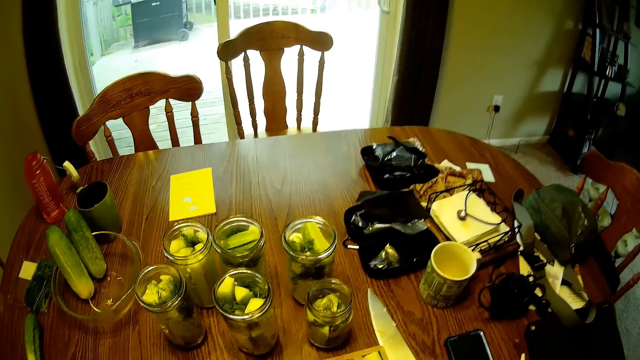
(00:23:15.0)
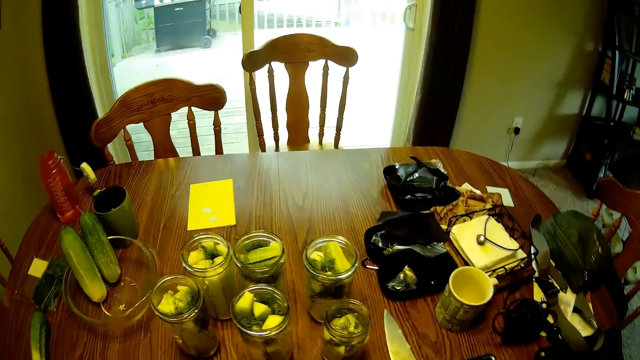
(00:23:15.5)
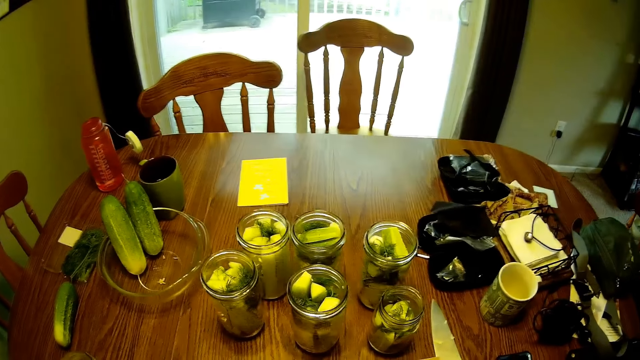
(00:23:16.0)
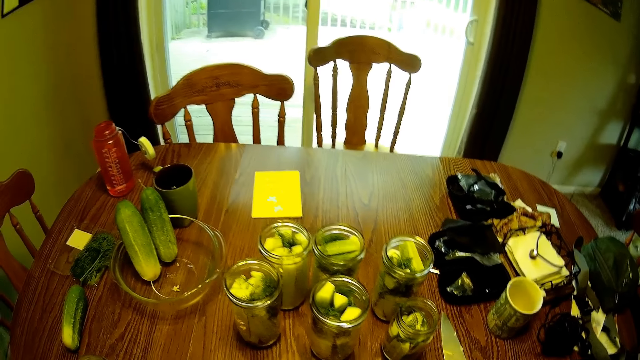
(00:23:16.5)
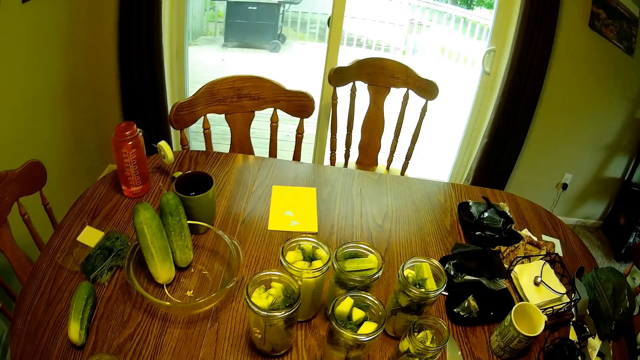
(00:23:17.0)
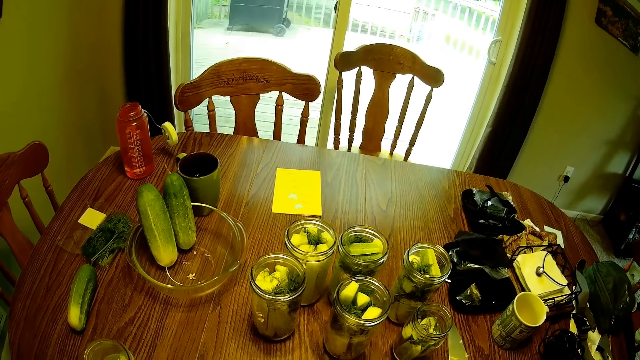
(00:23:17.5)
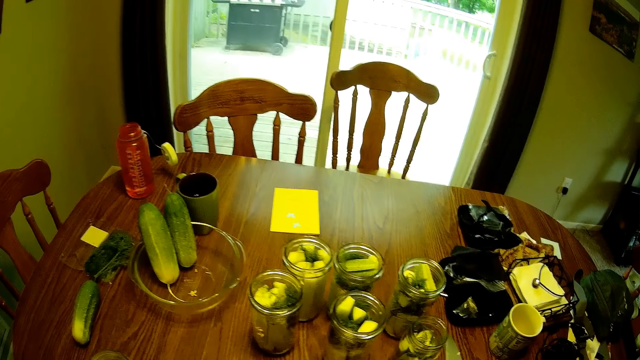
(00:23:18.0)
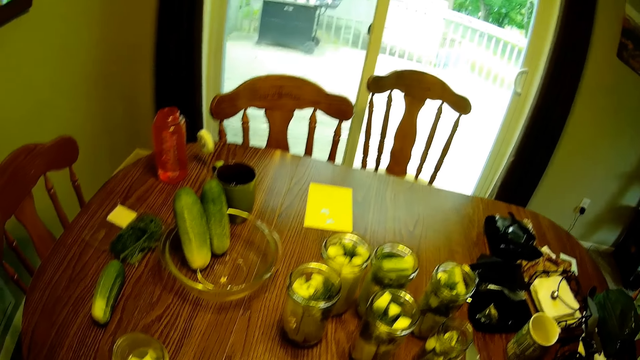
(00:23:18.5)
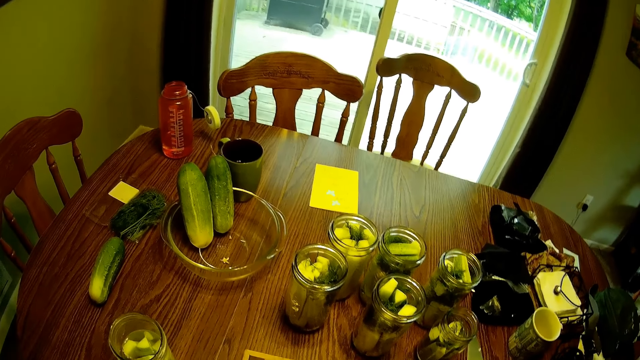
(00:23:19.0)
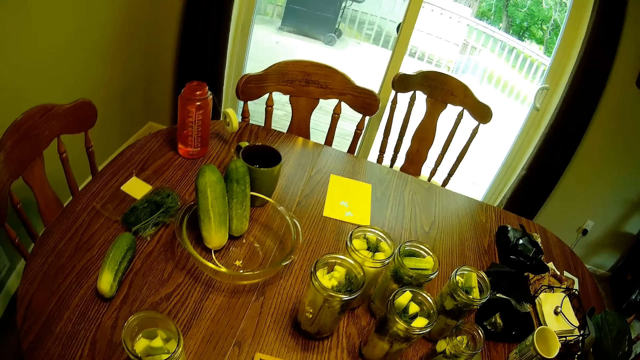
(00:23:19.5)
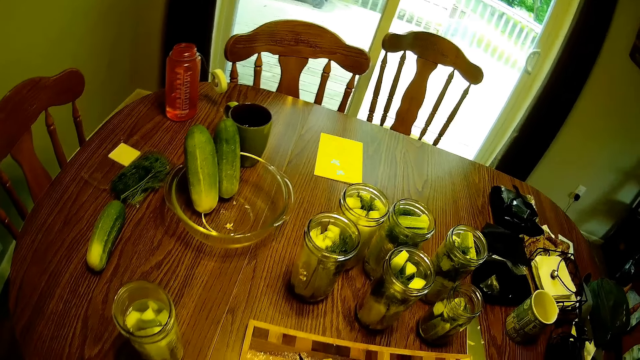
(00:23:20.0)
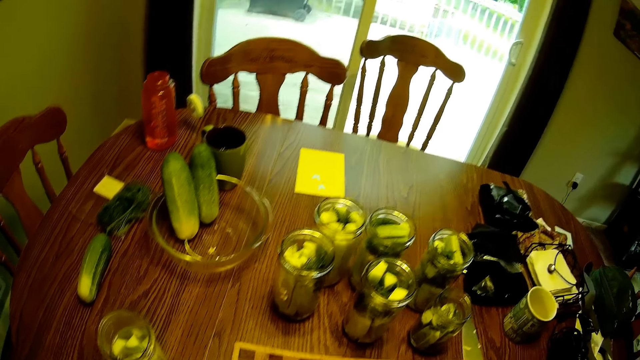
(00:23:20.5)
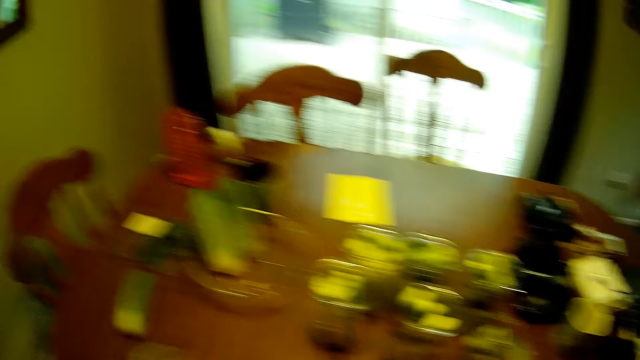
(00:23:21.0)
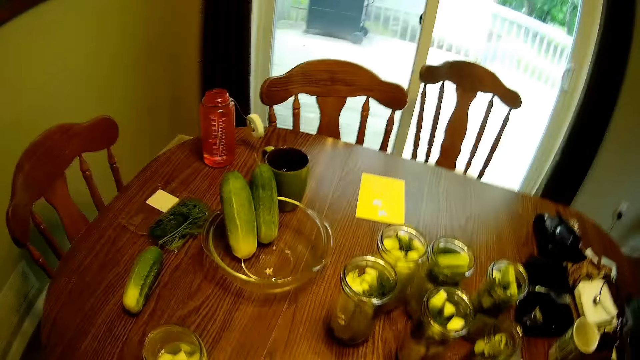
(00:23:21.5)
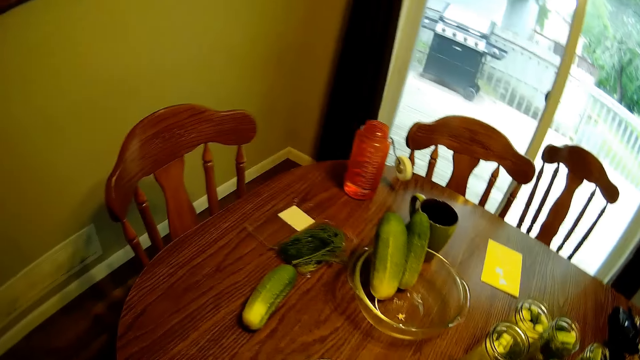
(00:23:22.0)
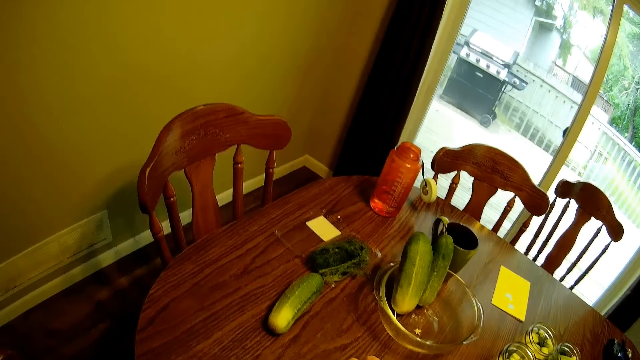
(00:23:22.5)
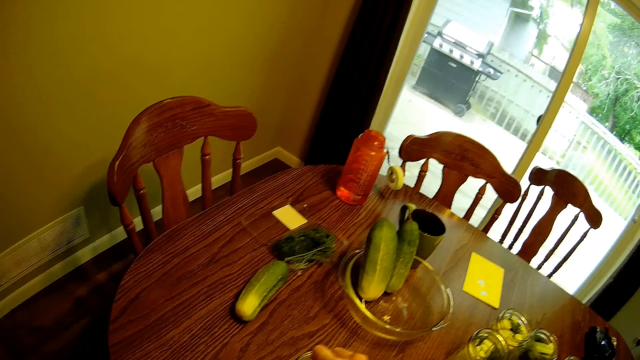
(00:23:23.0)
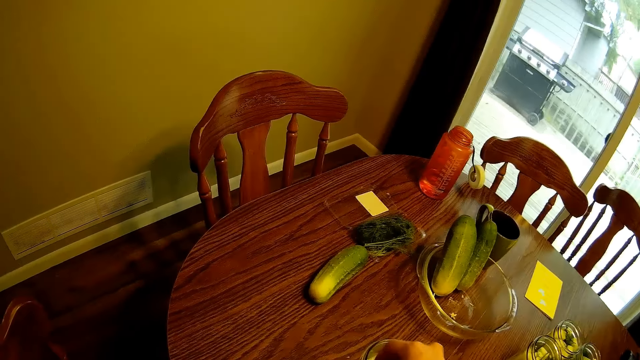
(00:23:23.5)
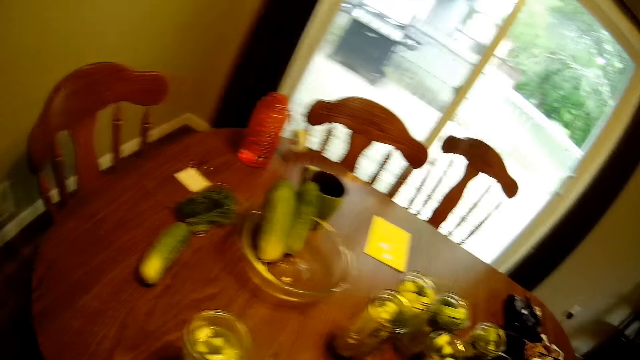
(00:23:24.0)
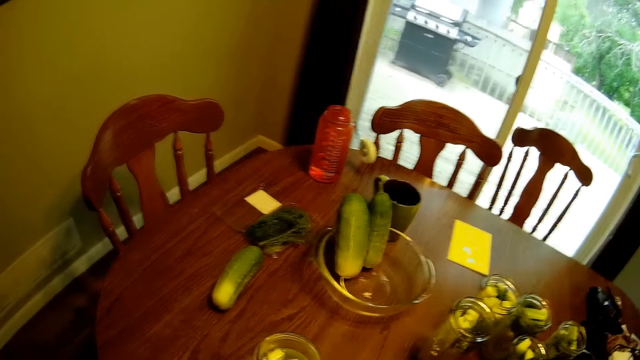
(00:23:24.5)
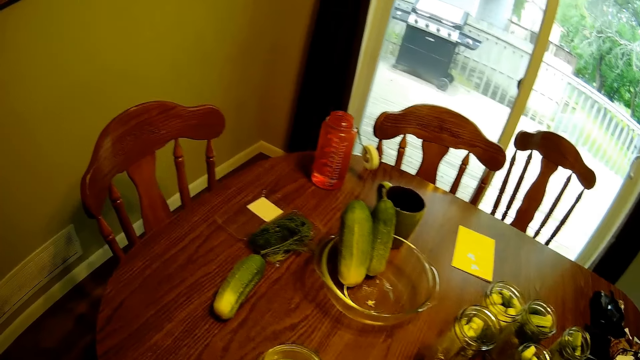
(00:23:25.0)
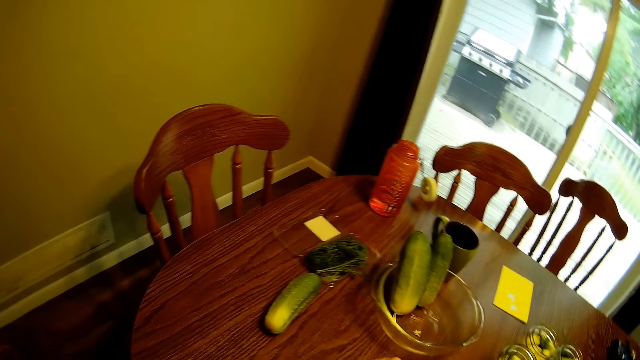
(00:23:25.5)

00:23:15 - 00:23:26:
The camera wearer looks around the table. They drop a piece of cucumber in the glass jar.

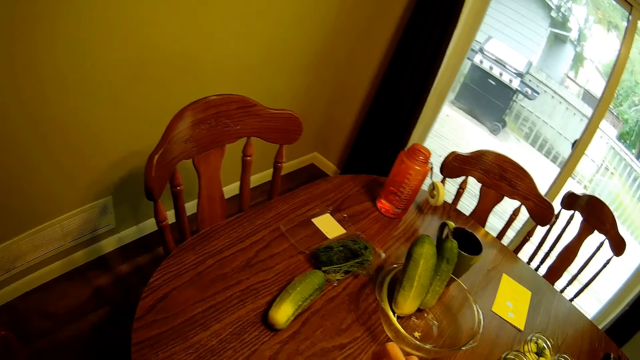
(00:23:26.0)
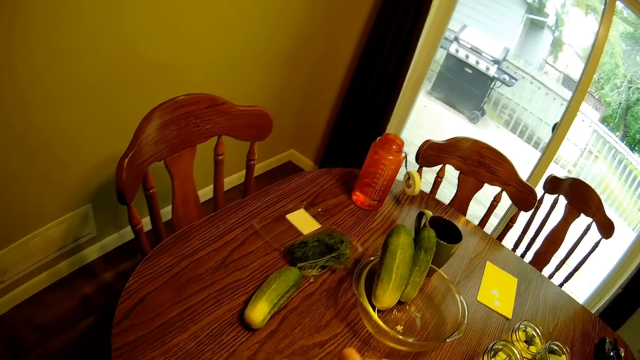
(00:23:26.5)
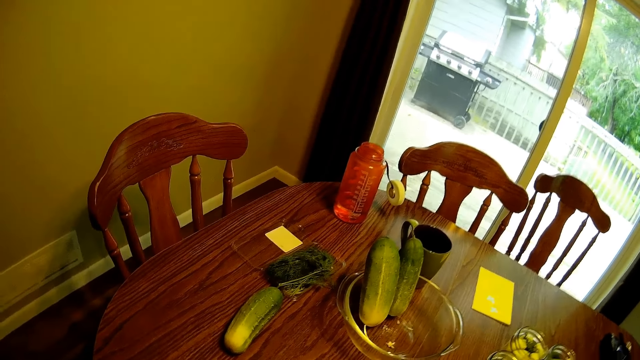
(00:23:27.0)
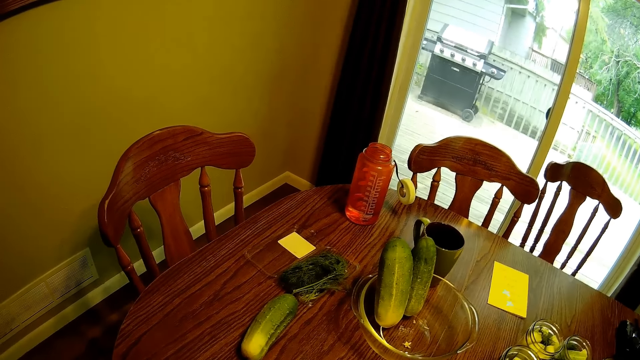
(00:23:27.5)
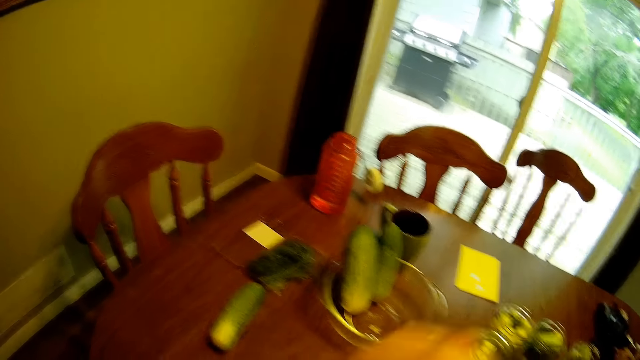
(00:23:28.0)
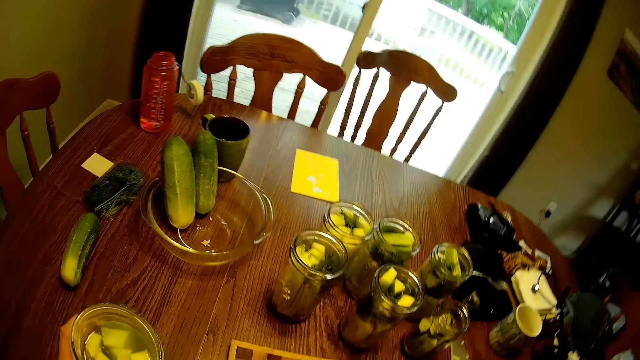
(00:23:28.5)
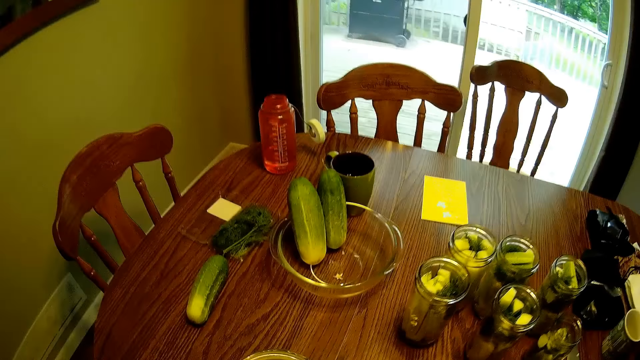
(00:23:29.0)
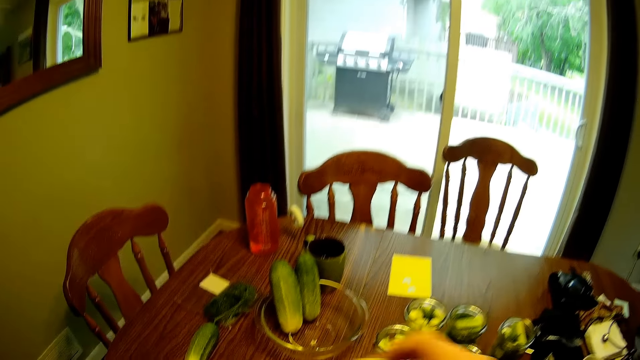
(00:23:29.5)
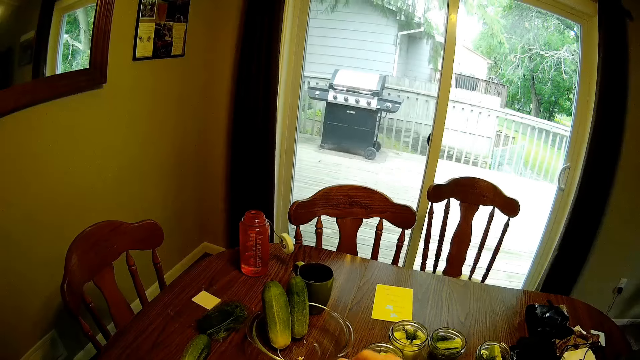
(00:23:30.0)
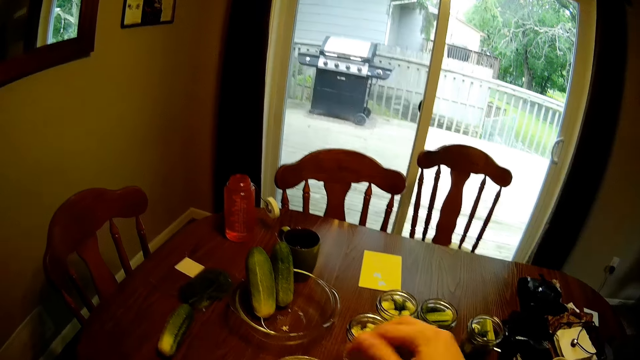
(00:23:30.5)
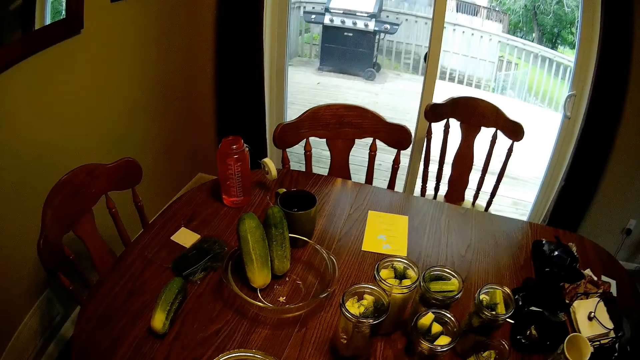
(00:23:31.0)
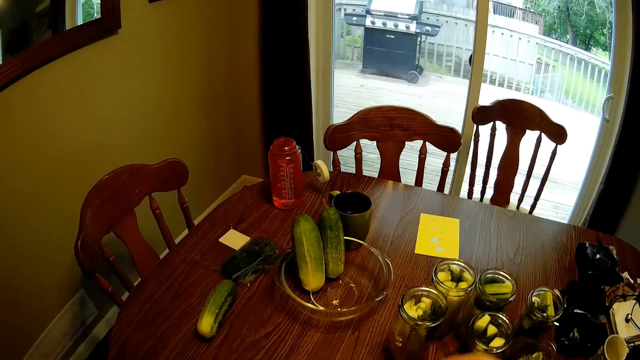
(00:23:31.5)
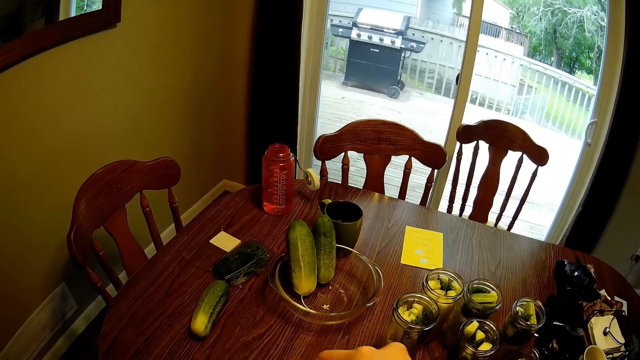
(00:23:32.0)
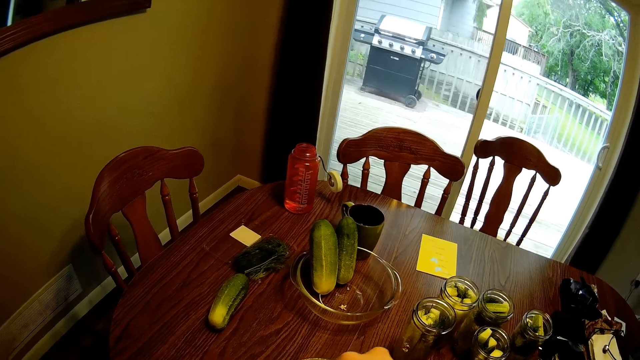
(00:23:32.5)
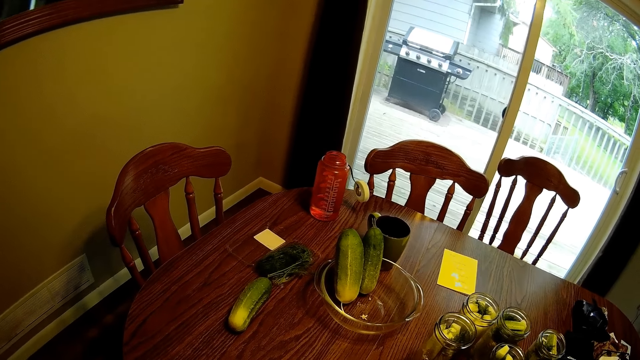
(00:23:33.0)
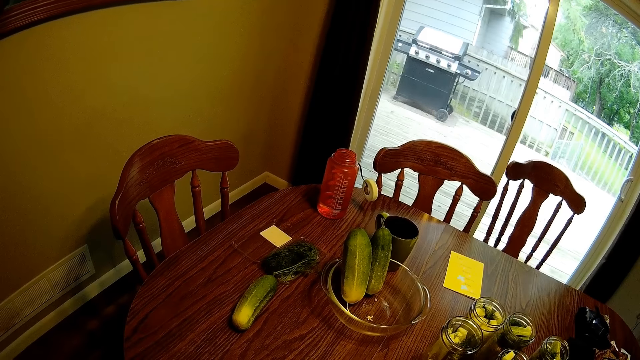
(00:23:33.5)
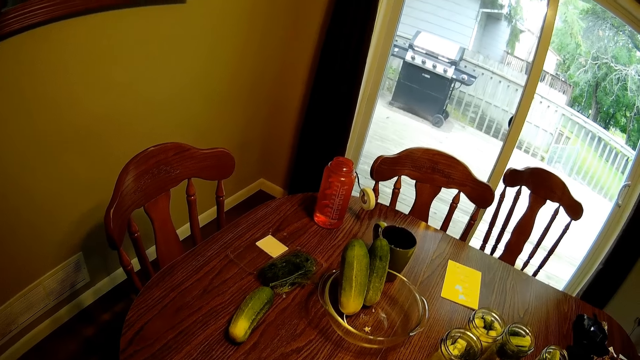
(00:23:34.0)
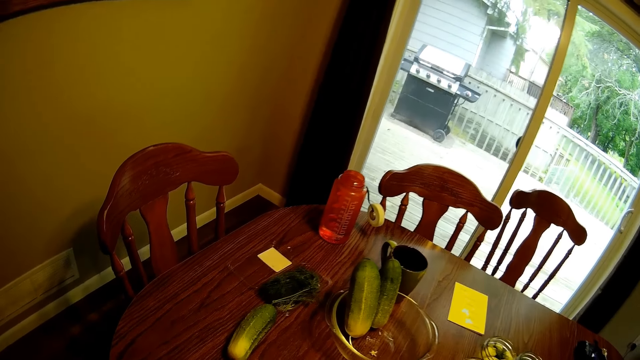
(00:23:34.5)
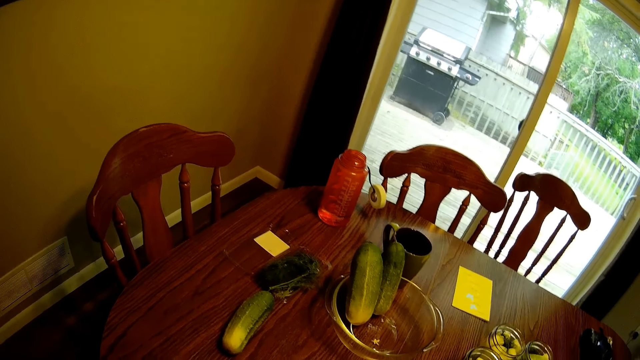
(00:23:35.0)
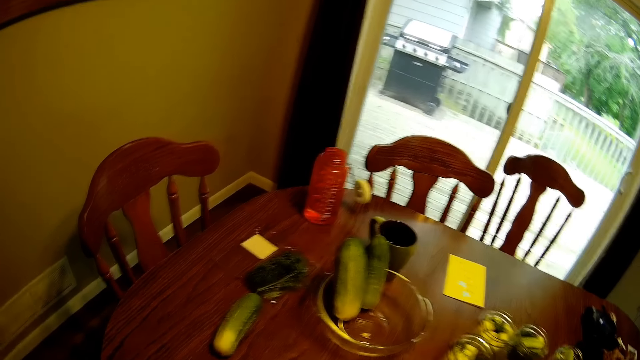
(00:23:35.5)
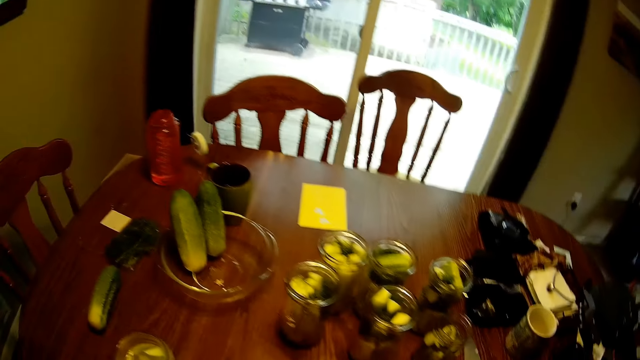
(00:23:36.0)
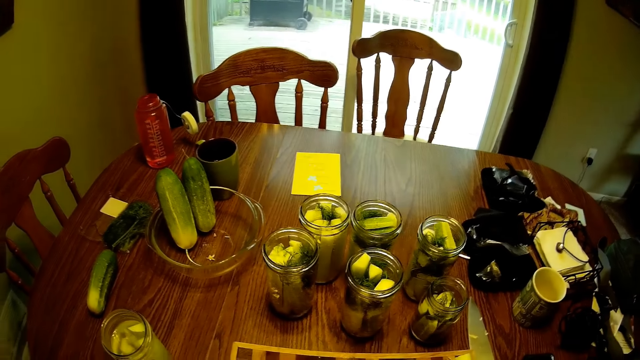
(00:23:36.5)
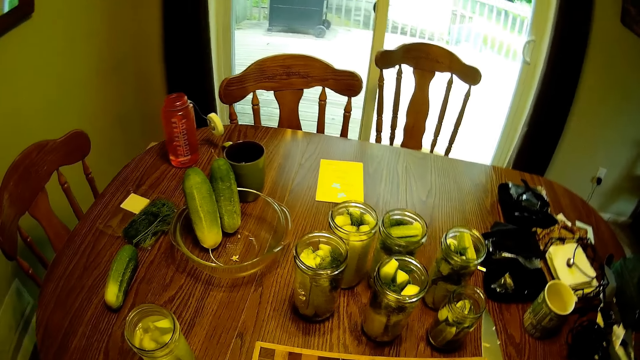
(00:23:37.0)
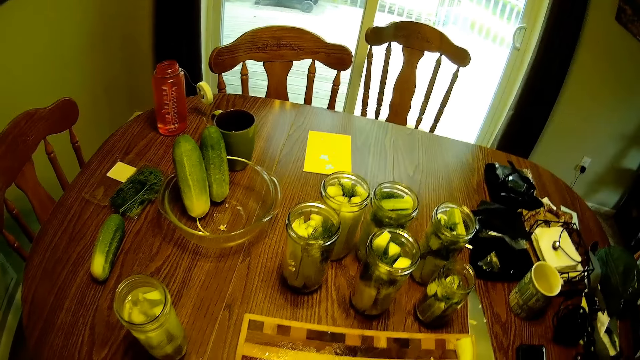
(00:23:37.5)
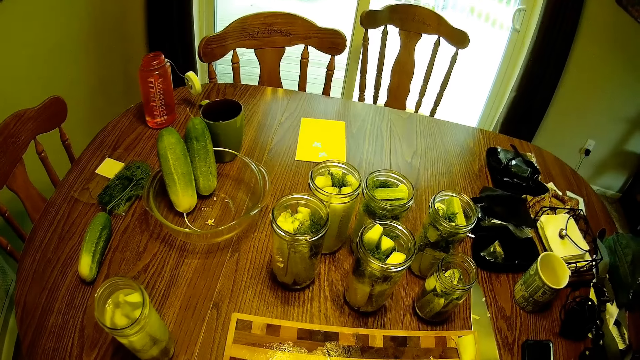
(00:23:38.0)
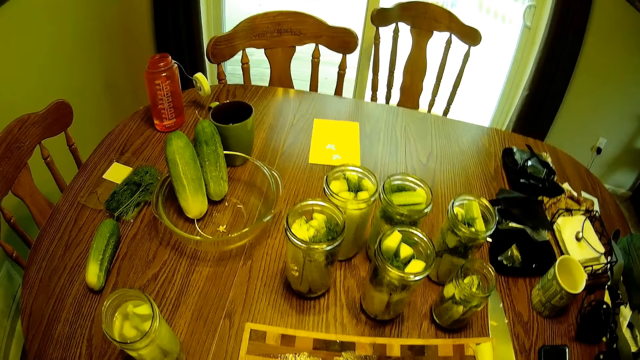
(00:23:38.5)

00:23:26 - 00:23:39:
The camera wearer removes his right hand from the glass jar. They lift their hand. They look around the table. They drop a piece of cucumber in the glass jar.
